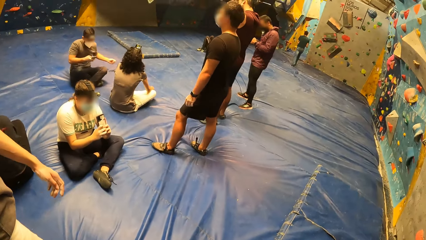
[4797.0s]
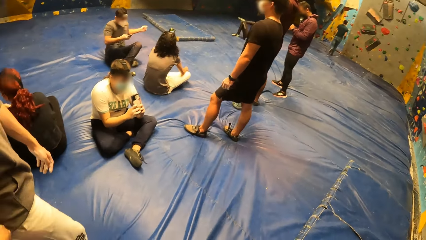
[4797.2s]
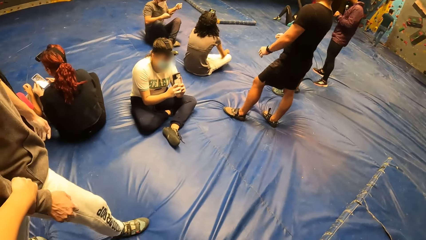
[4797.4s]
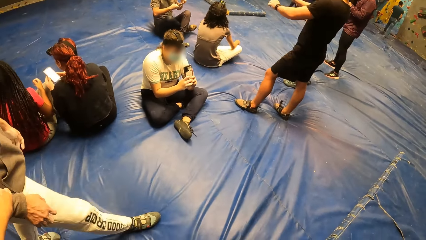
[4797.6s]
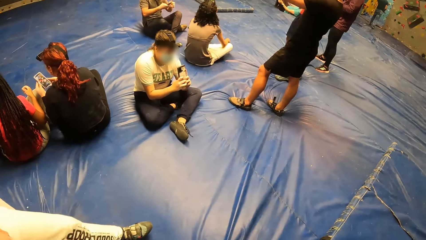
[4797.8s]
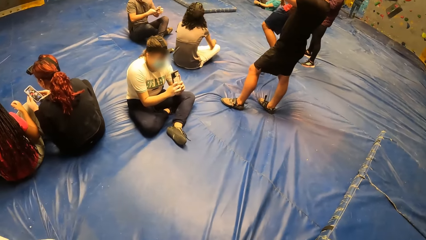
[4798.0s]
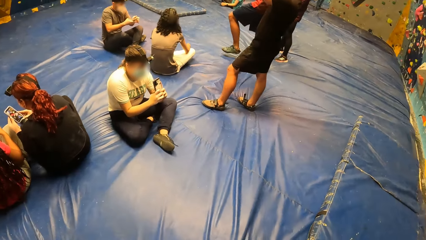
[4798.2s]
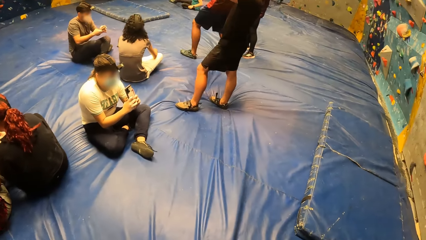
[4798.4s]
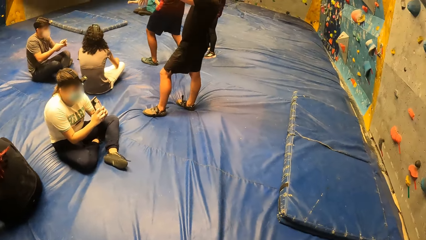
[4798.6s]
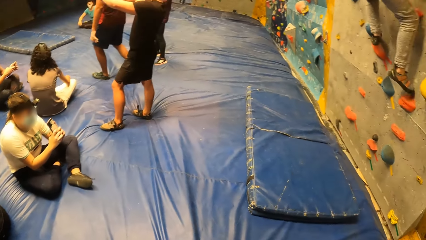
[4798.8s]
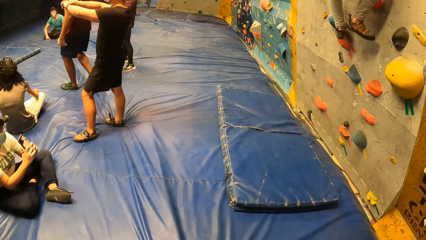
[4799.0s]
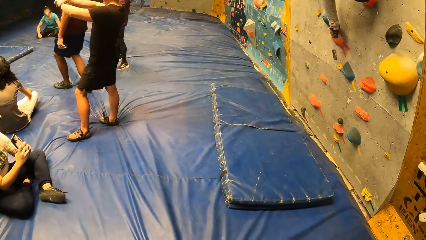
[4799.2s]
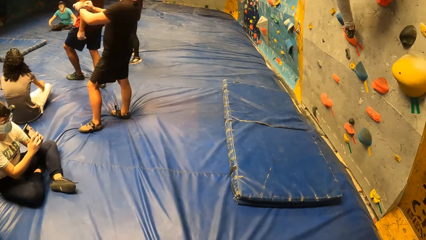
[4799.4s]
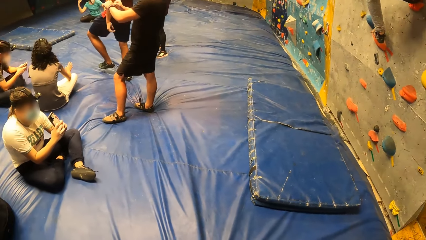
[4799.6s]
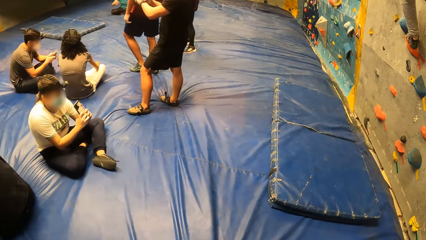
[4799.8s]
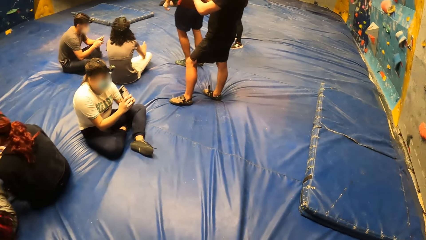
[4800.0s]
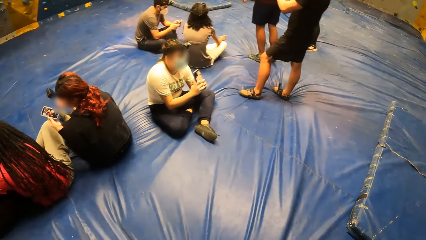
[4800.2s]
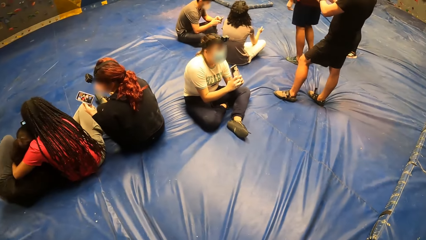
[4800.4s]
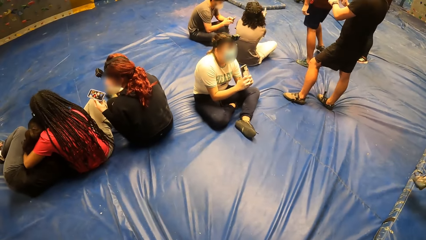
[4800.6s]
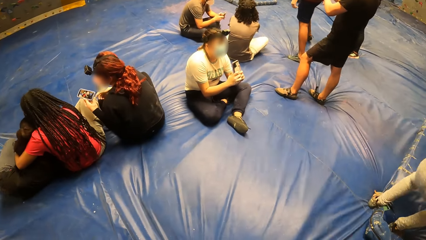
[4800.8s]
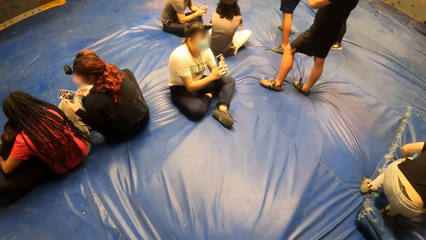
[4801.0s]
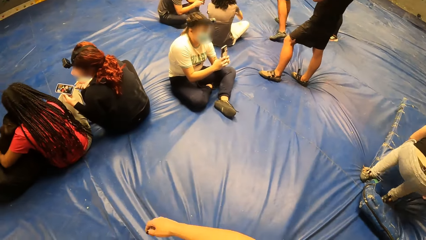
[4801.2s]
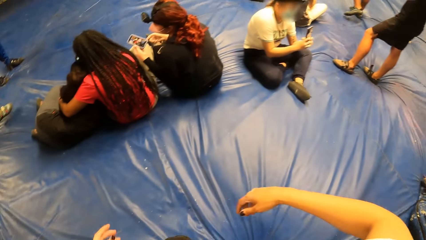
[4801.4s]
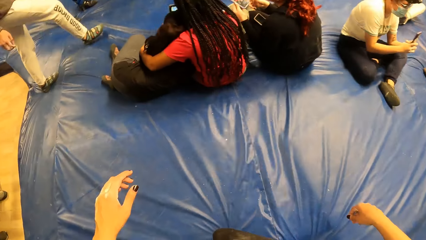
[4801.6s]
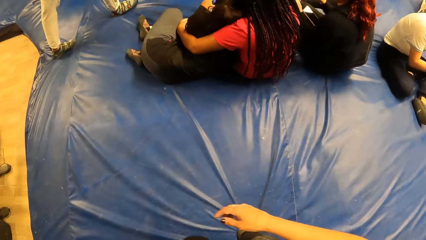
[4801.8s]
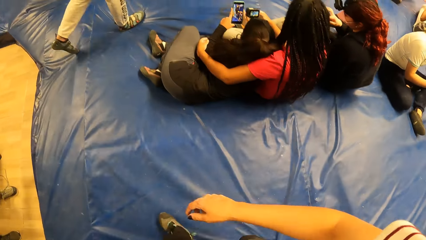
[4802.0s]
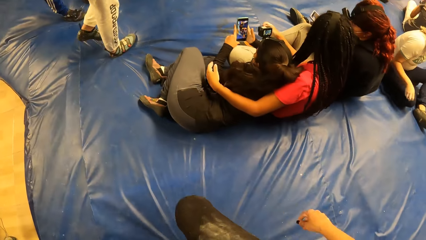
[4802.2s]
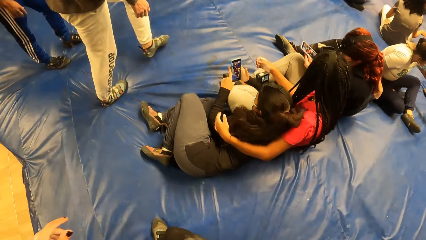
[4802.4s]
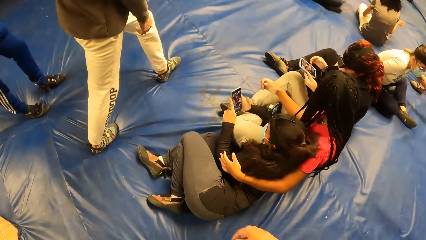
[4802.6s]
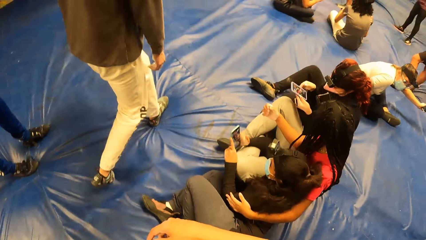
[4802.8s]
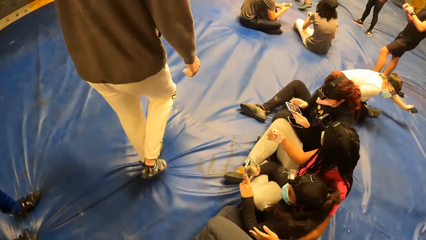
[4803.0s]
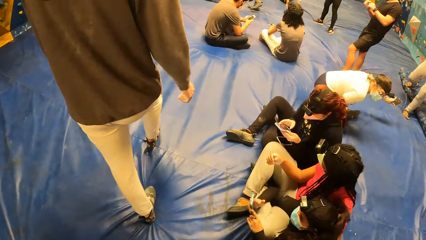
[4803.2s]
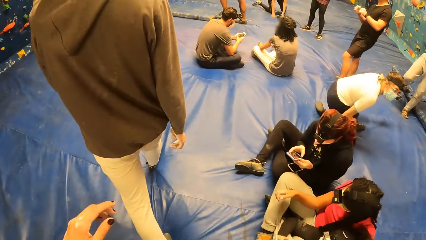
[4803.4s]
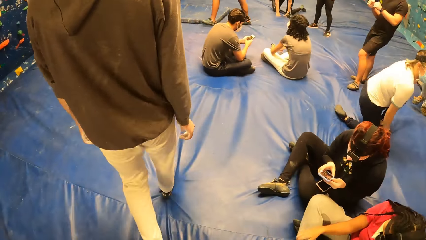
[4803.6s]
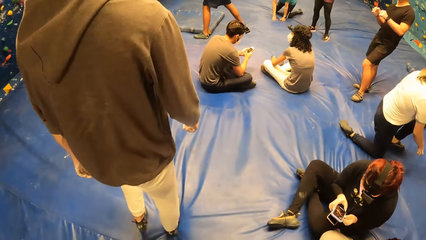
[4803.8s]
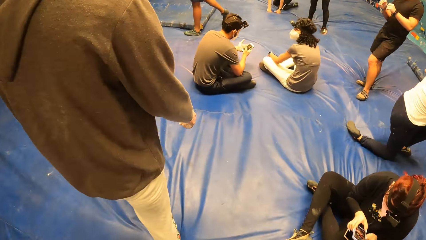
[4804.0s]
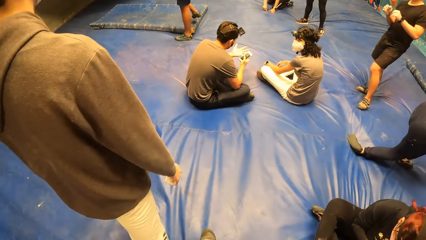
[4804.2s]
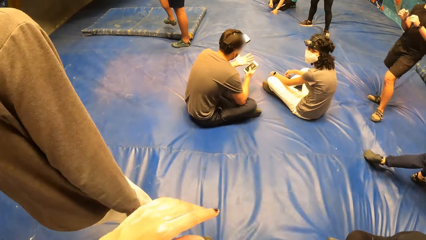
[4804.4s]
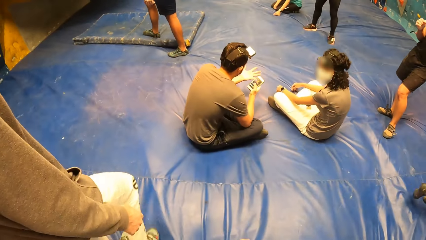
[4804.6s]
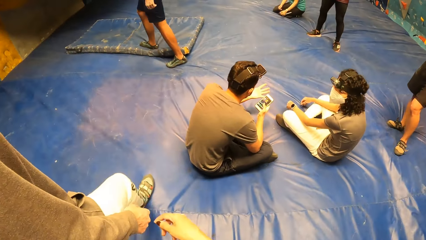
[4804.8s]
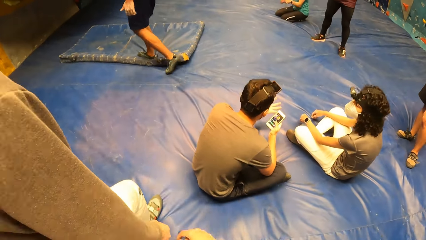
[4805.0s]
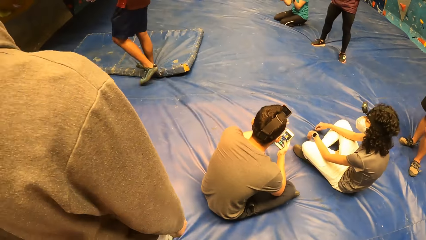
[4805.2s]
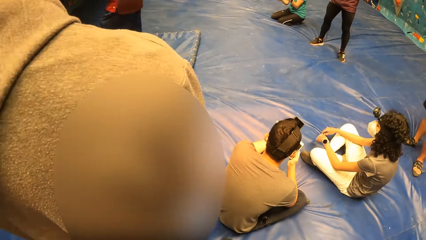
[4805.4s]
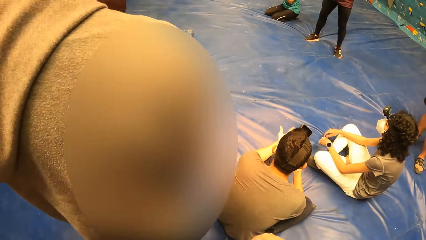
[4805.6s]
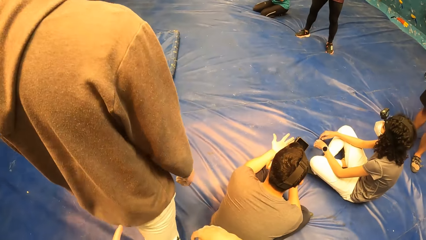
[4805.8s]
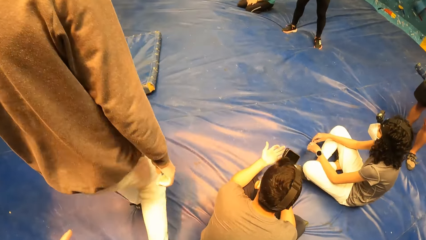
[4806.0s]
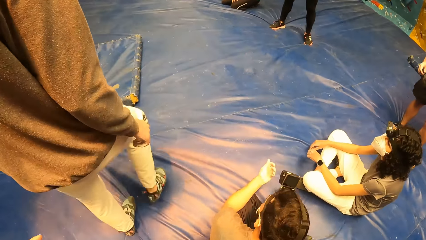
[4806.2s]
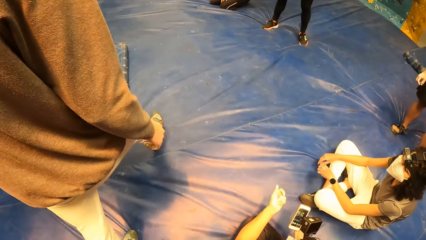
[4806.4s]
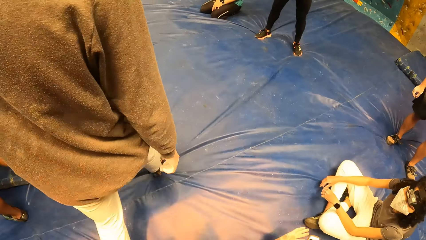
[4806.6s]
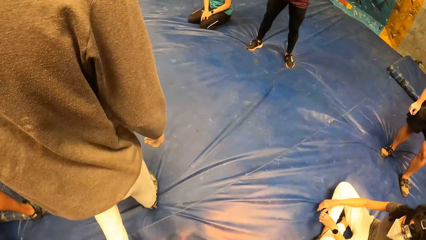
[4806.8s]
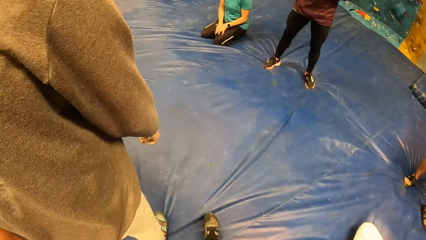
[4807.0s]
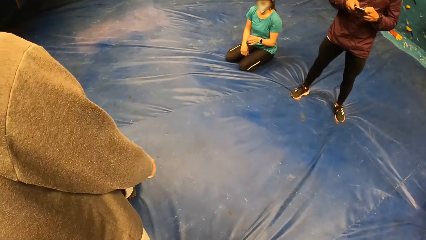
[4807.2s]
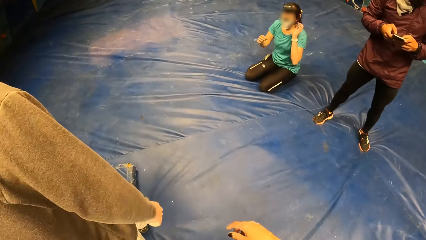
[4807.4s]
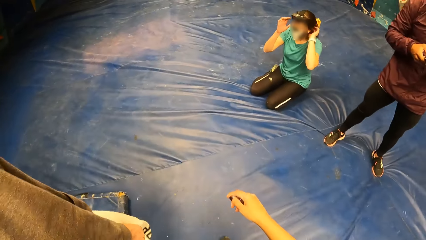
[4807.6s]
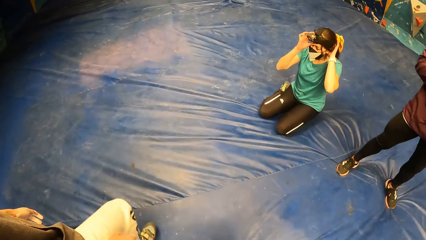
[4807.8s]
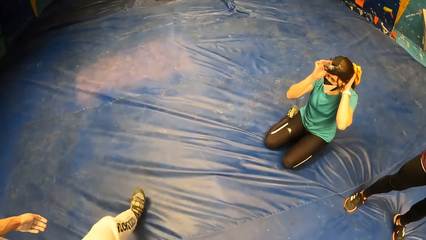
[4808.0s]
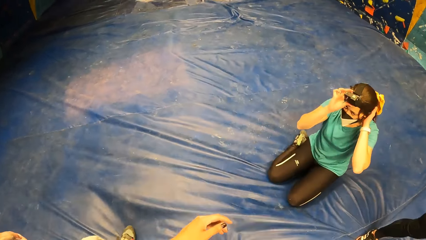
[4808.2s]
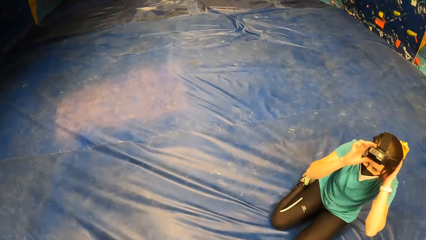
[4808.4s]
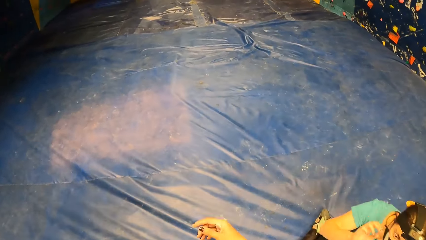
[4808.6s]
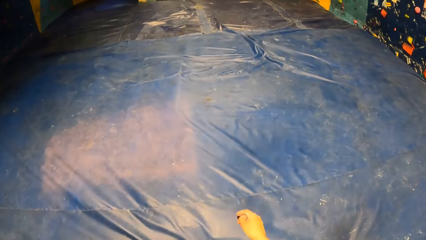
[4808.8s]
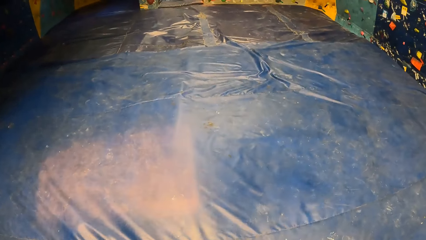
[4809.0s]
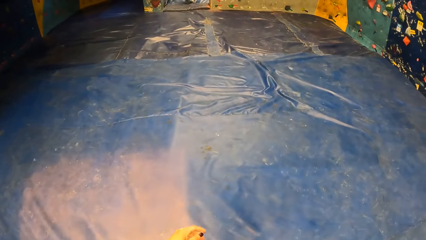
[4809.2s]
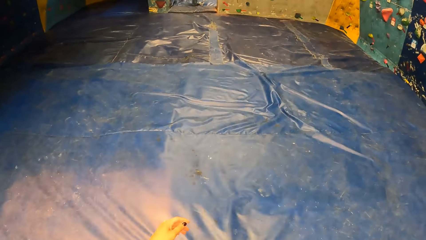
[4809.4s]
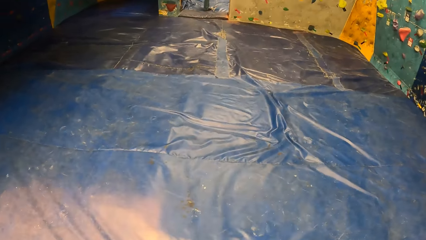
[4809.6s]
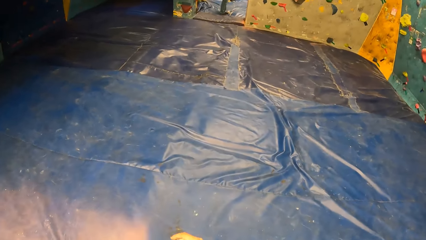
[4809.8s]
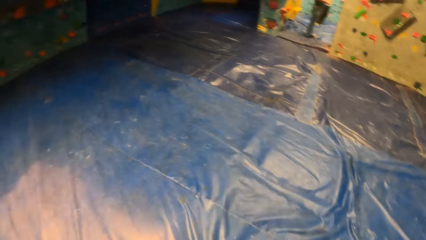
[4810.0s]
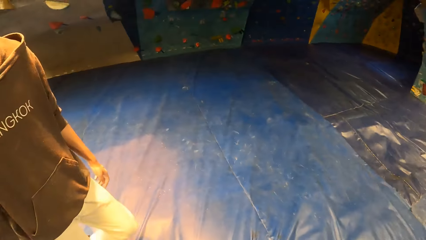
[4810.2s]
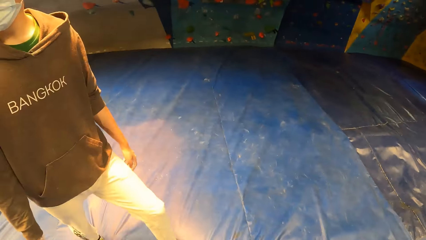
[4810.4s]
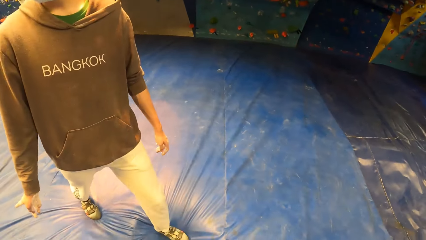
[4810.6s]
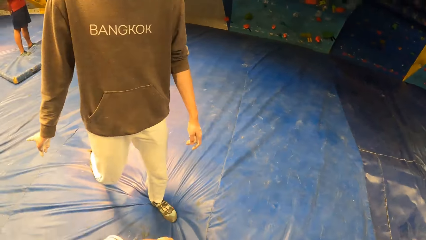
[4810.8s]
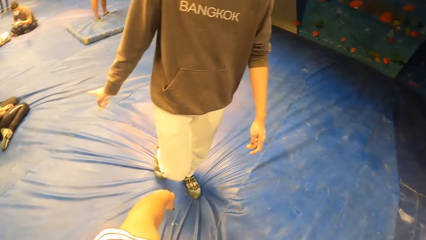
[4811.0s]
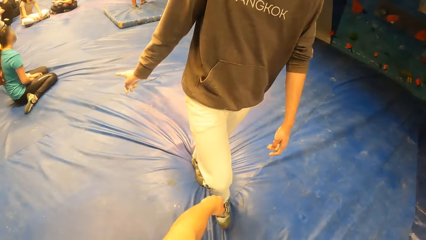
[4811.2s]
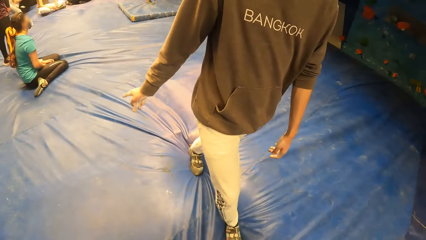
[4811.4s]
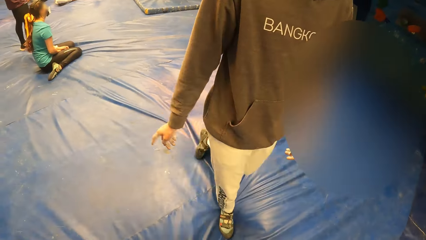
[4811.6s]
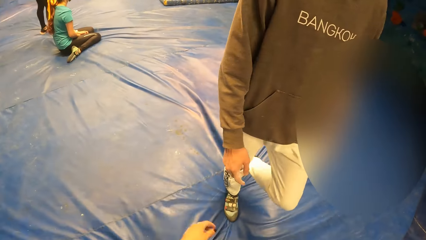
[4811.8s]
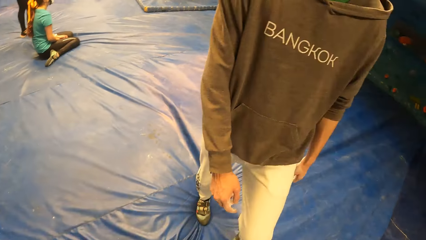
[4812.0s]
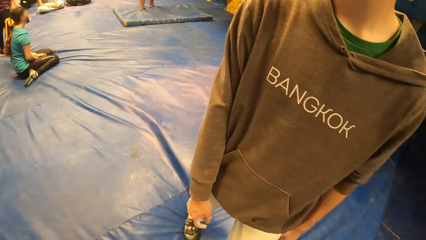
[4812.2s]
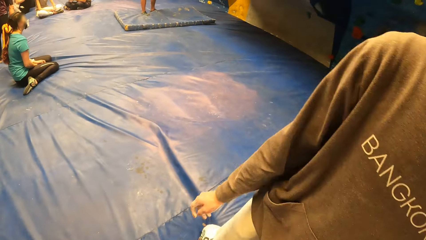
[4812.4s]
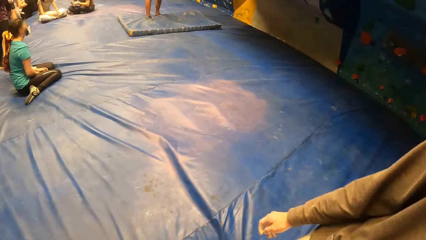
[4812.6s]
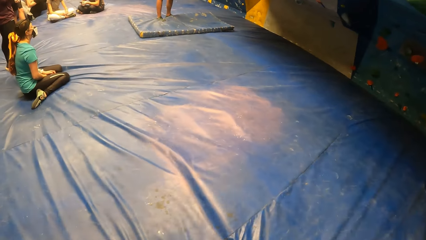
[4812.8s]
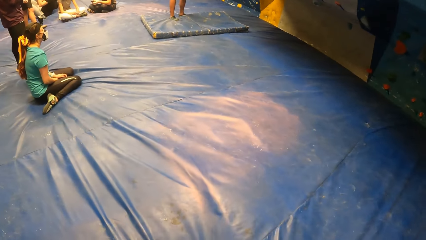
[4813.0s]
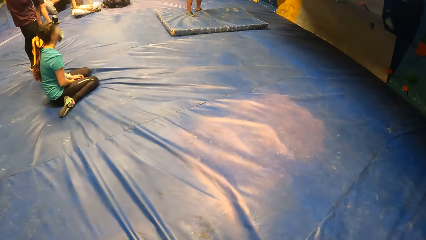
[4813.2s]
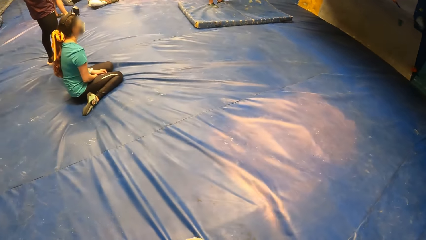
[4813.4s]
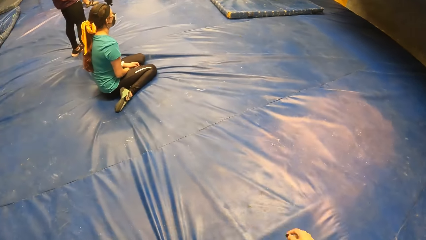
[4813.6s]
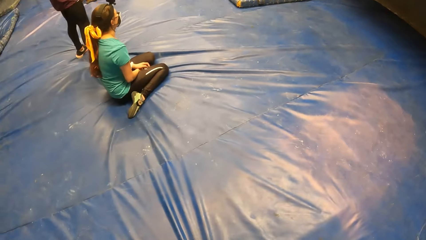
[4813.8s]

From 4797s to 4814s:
A man jumps down from the bouldering wall. The camera wearer walks on the bouldering mat with another man. They walk beside the other man and look at the other man. The other man points a finger.
